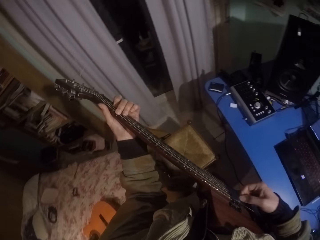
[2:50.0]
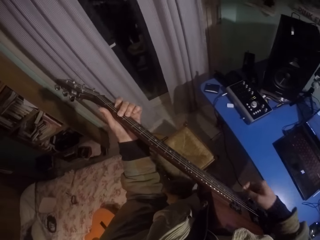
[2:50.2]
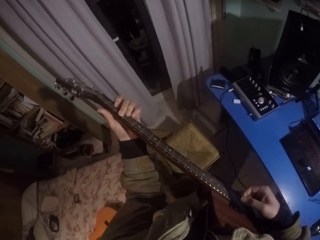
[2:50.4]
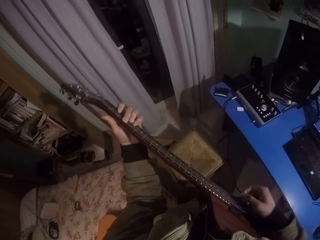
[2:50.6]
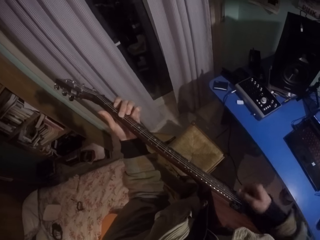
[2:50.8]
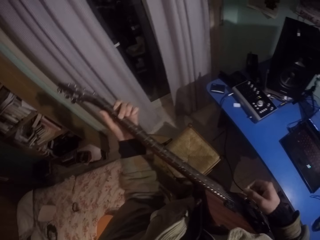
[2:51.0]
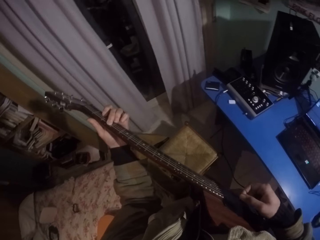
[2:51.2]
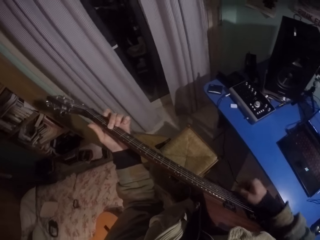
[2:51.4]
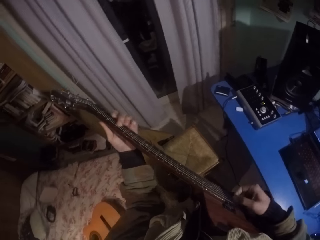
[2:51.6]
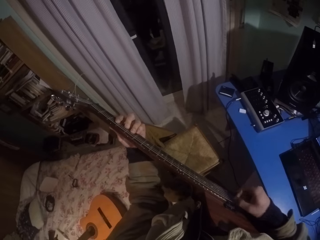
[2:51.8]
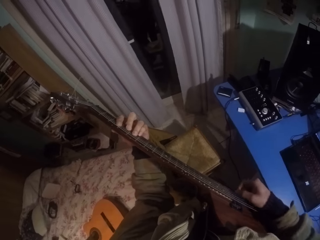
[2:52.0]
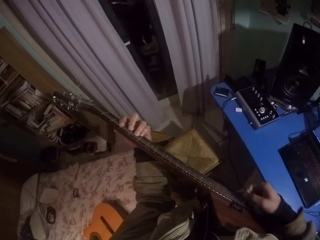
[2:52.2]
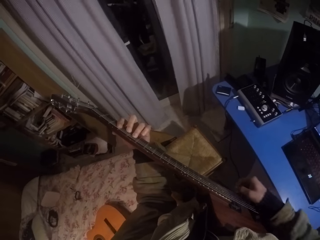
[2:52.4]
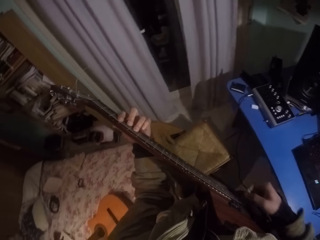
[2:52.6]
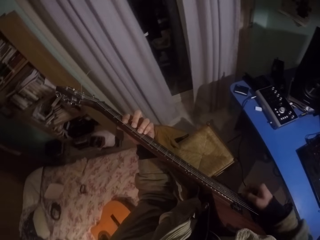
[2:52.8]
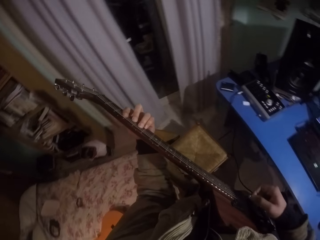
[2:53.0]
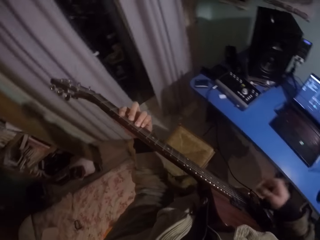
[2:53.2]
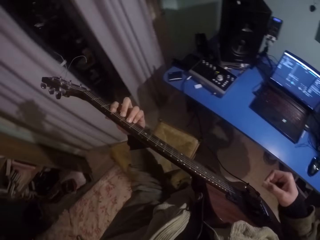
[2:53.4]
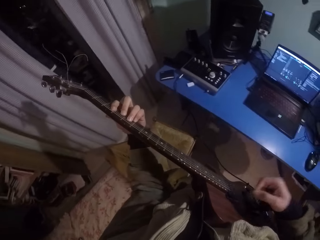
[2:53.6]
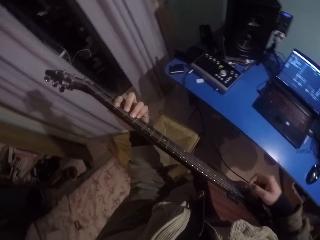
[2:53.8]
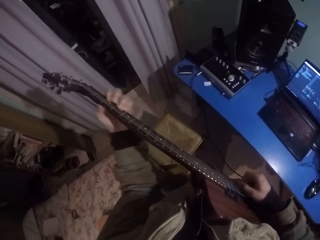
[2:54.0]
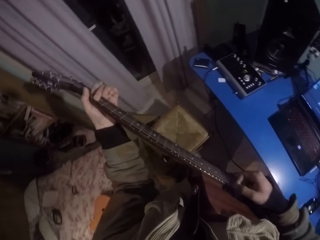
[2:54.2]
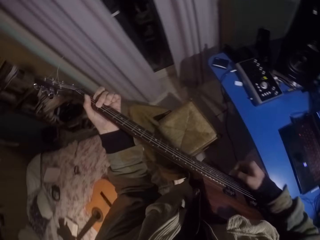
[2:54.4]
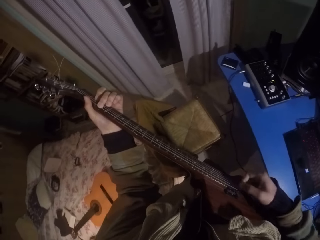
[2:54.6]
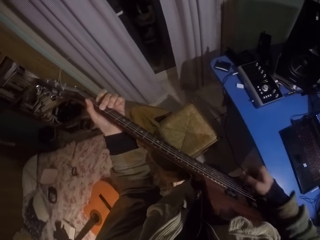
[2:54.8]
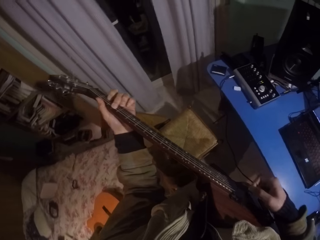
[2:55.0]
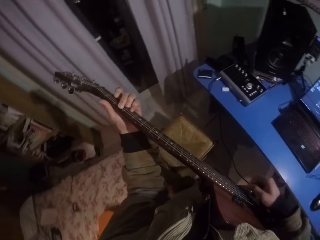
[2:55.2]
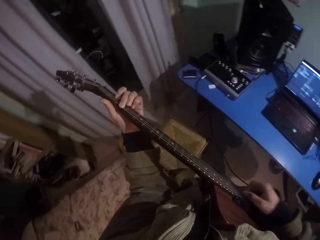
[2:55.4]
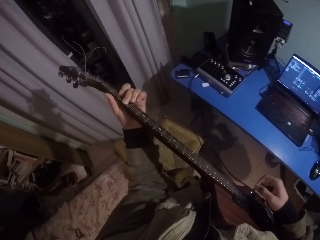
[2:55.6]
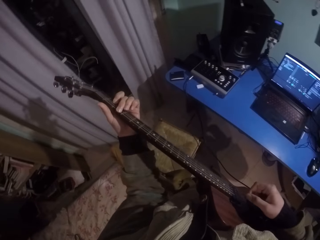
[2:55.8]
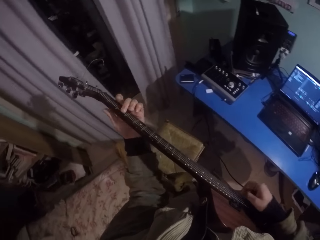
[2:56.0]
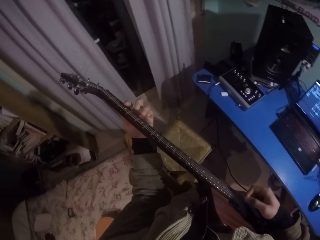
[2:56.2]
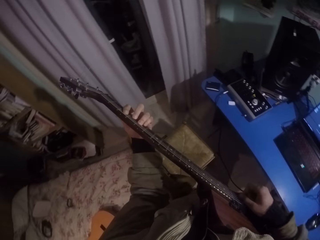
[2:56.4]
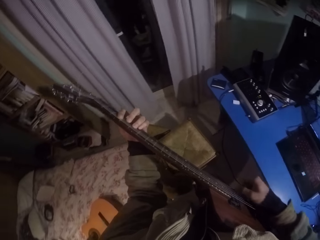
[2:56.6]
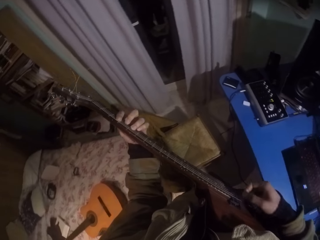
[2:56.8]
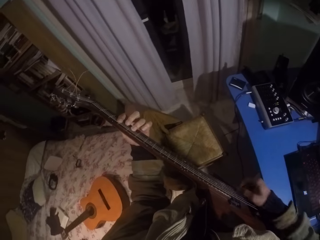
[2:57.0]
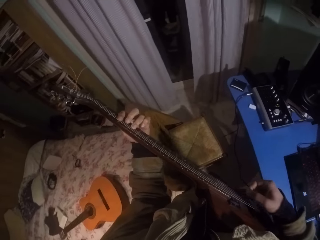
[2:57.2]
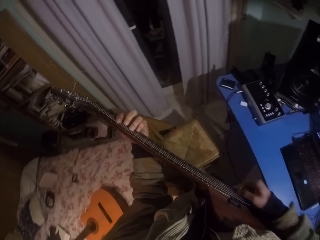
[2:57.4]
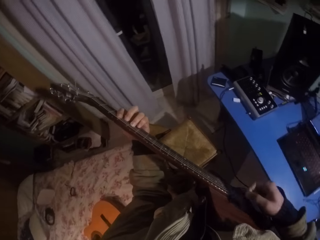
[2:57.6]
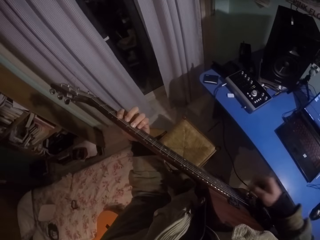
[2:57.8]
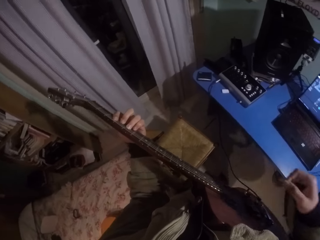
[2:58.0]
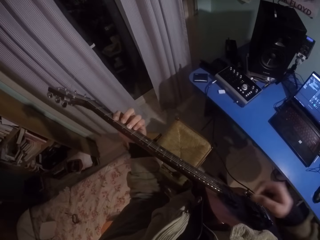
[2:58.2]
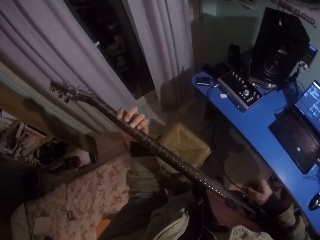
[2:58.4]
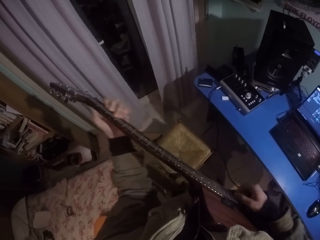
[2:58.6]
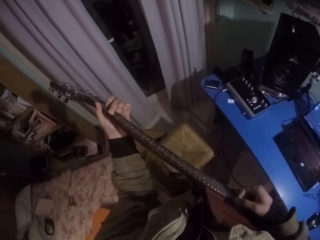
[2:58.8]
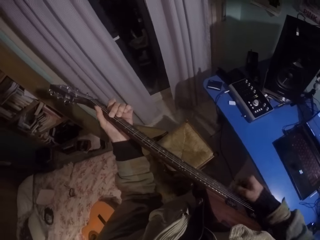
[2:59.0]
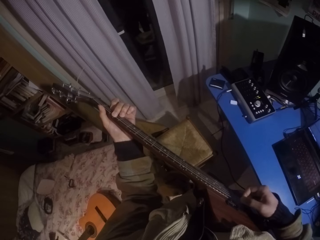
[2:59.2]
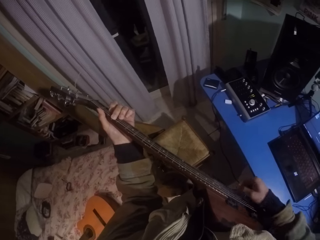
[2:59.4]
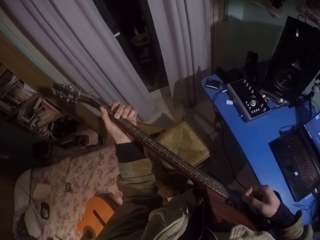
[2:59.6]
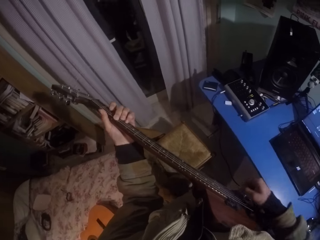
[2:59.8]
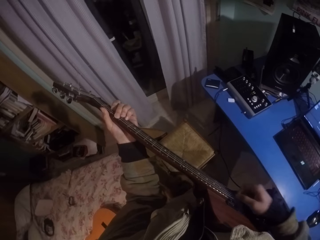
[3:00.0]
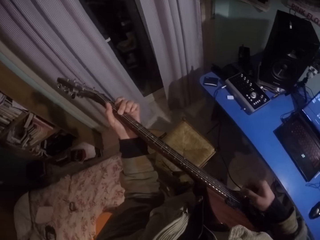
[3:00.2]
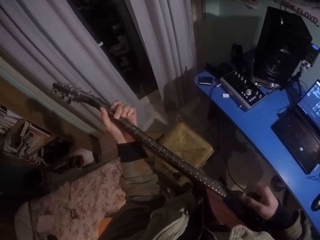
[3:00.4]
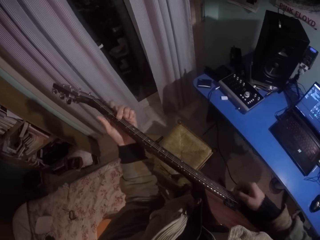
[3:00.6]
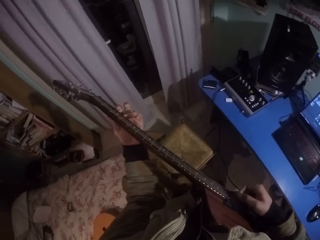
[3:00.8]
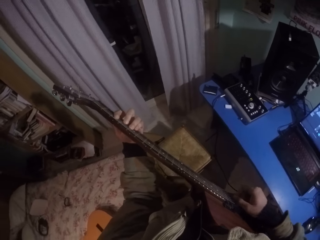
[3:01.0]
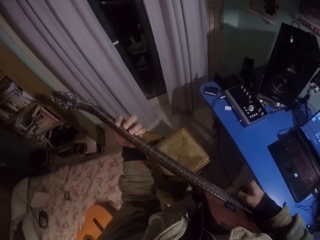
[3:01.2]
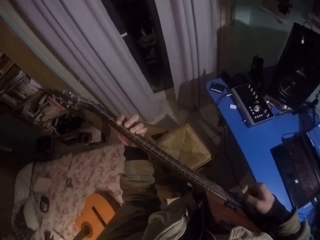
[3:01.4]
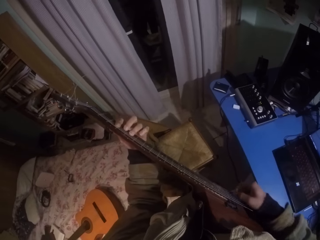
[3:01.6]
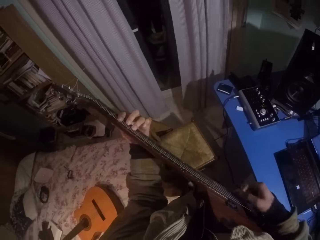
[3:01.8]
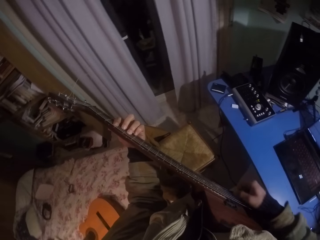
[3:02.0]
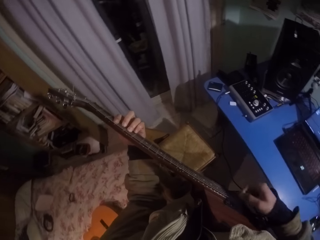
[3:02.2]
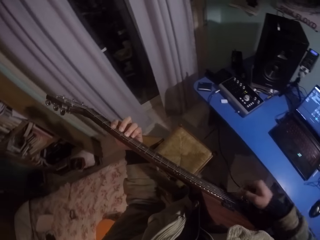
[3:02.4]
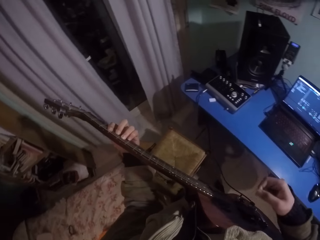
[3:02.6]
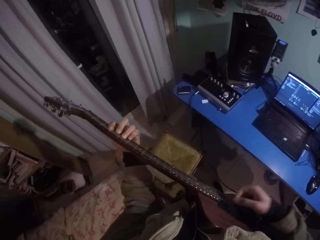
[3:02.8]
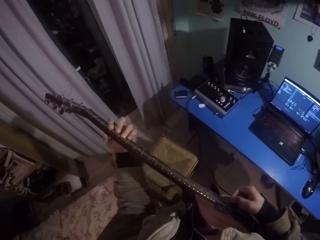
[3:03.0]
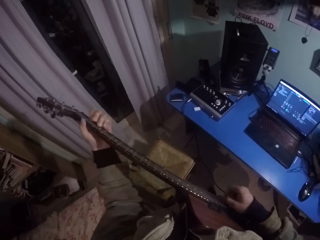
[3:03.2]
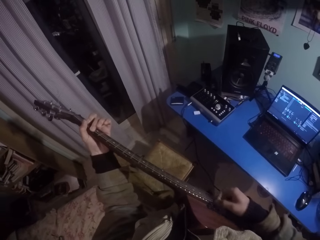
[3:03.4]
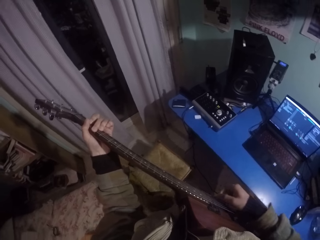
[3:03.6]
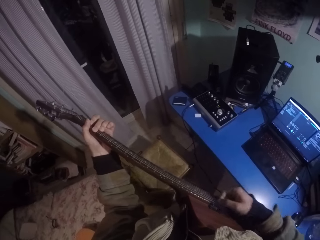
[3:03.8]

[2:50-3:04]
The camera wearer moves his left hand upwards on the fretboard. He moves his right hand on the frets. He moves his left hand to the other side of the fretboard. He moves his right hand on the frets. He moves his left hand upwards on the fretboard. He moves his right hand on the frets. He moves his left hand to the other side of the fretboard. He moves his right hand on the frets. He moves his left hand upwards on the fretboard. He moves his right hand on the frets. He moves his left hand to the other side of the fretboard. He moves his right hand on the frets.

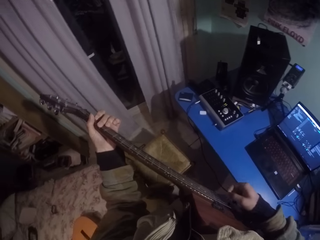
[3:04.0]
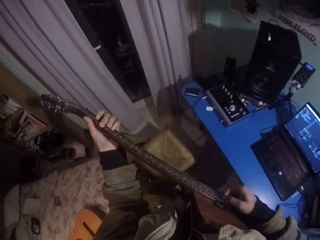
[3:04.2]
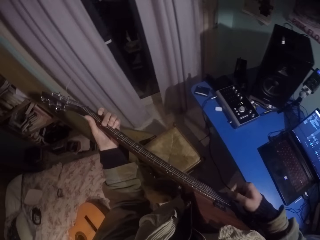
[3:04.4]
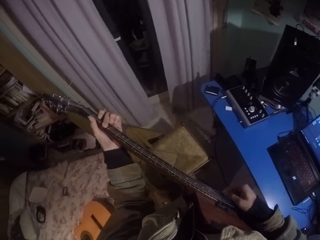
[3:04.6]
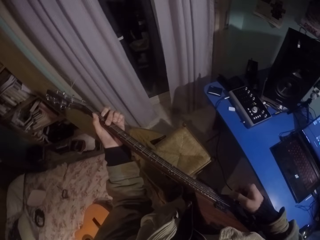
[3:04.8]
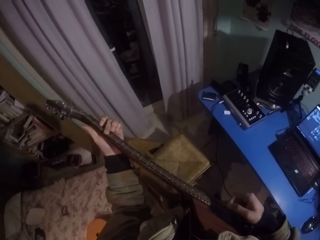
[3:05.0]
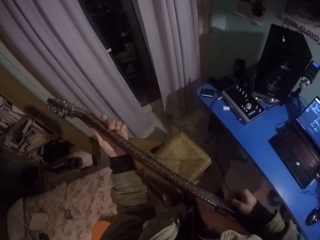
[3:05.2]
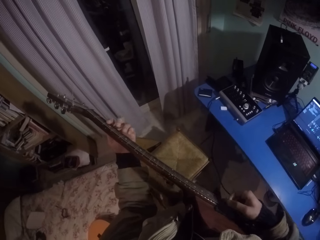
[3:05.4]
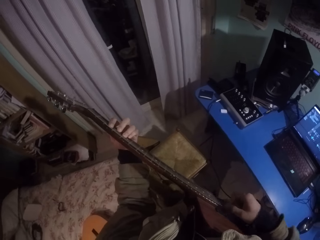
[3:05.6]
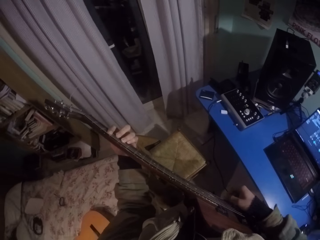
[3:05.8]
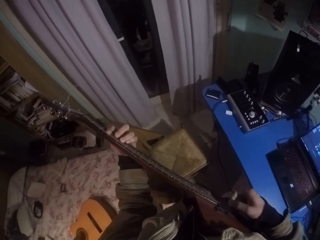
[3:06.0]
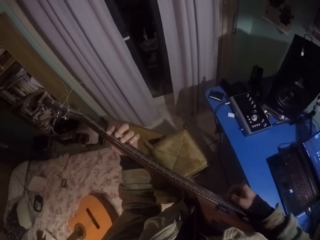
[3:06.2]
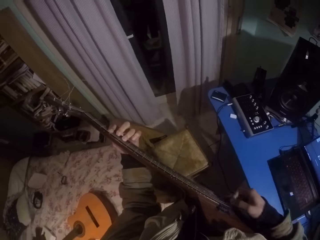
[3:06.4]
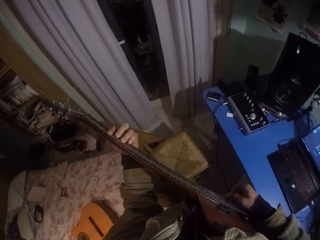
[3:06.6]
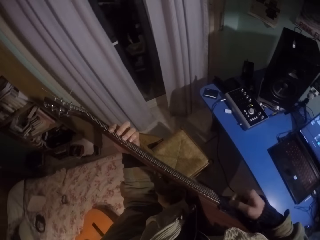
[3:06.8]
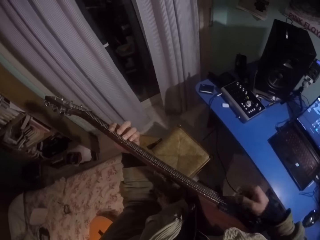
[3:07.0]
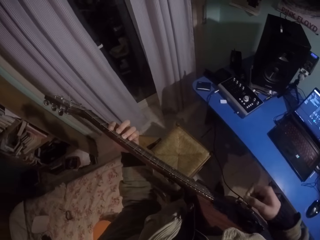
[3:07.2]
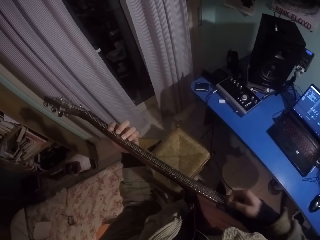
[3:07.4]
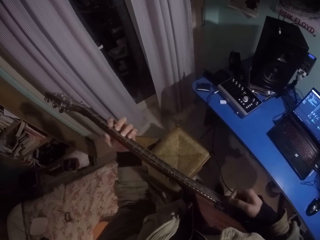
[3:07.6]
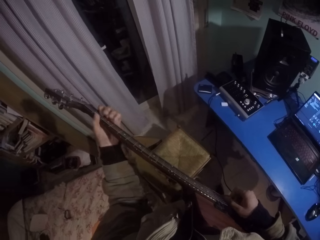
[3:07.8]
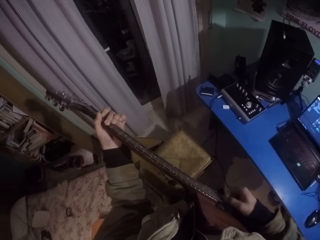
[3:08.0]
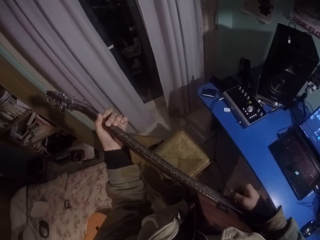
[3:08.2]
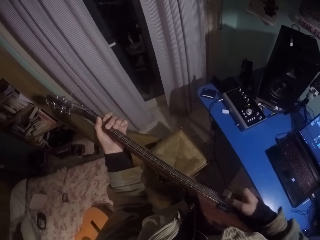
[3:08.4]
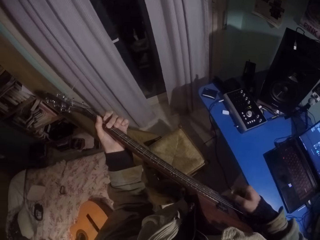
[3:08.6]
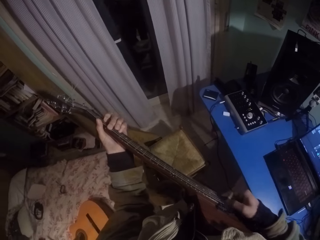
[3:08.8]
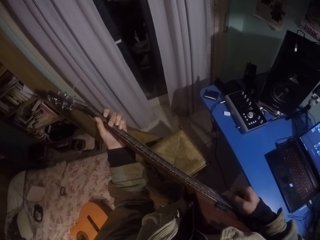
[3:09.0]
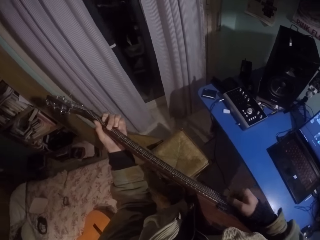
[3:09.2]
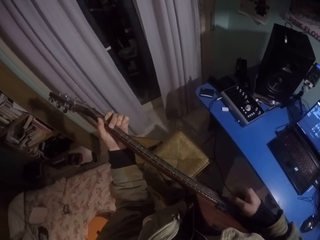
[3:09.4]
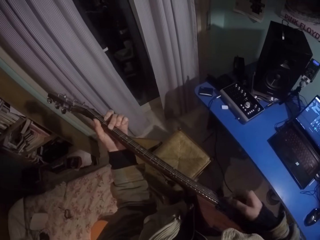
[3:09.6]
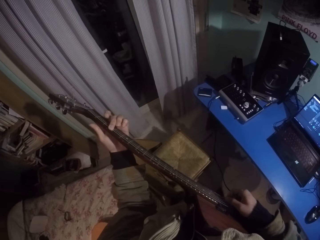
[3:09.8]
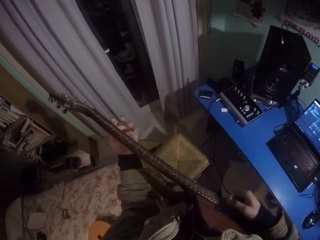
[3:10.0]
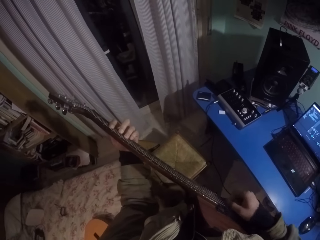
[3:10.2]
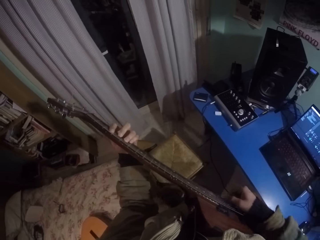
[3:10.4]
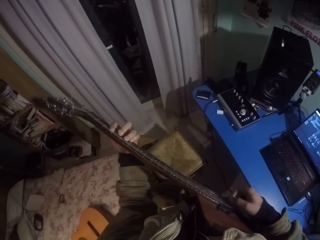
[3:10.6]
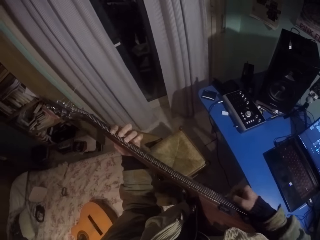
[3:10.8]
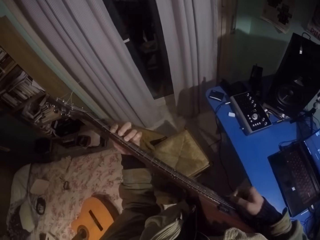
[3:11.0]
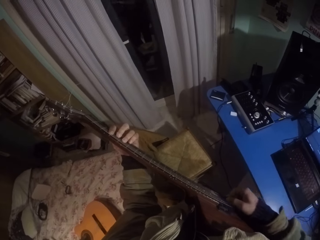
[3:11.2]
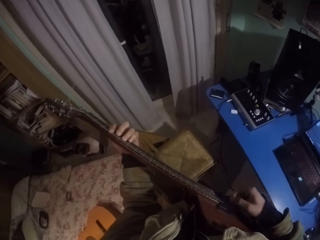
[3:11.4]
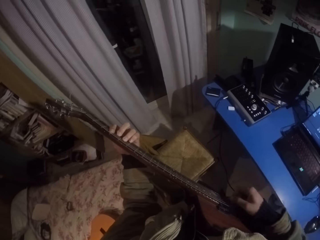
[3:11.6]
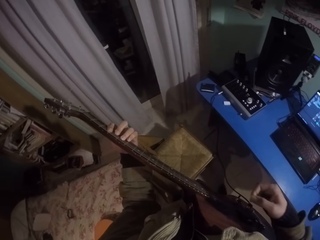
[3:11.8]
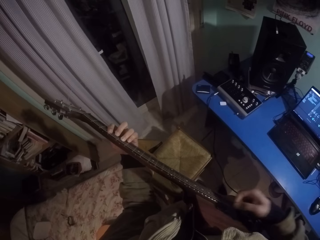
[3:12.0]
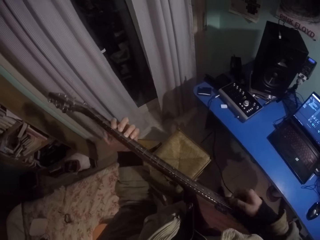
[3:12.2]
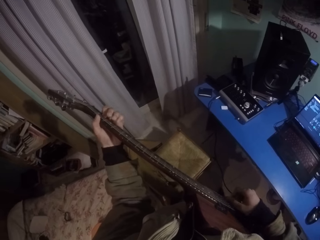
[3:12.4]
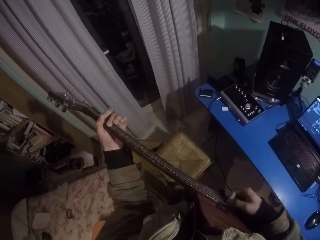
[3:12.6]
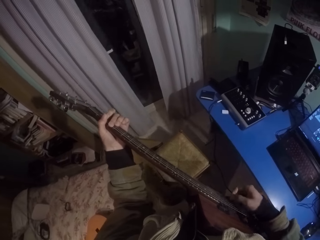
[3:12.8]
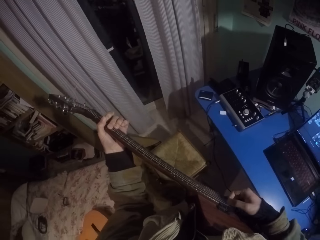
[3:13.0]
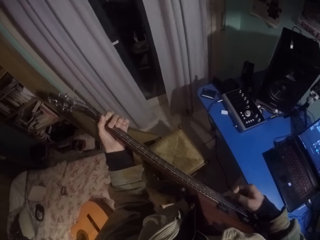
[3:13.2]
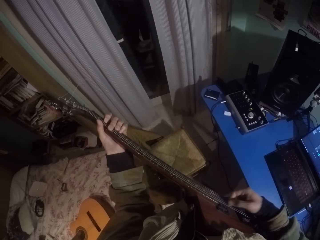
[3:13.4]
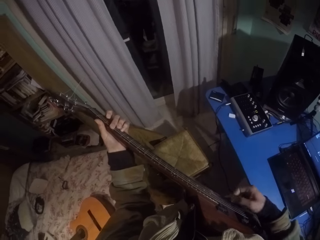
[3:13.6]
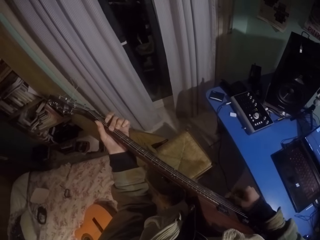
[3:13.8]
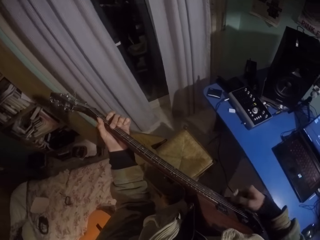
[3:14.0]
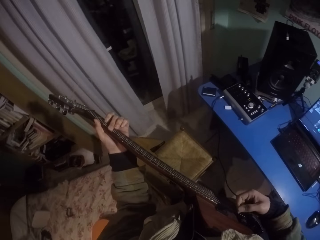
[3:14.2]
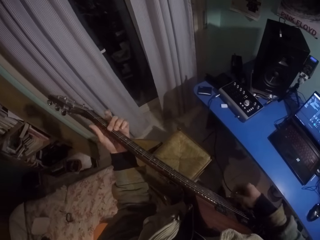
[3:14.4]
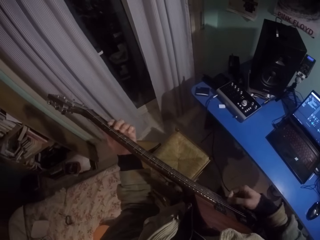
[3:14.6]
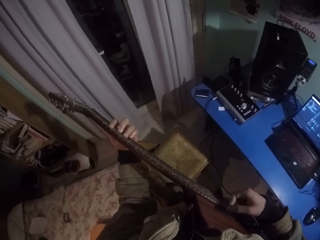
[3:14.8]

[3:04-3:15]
The camera wearer moves his left hand upwards on the fretboard. He moves his right hand on the frets. He moves his left hand to the other side of the fretboard. He moves his right hand on the frets. He moves his left hand to the other side of the fretboard. He moves his right hand on the frets. He moves his left hand upwards on the fretboard. He moves his right hand on the frets. He moves his left hand to the other side of the fretboard. He moves his right hand on the frets. He moves his left hand upwards on the fretboard. He moves his right hand on the frets.
